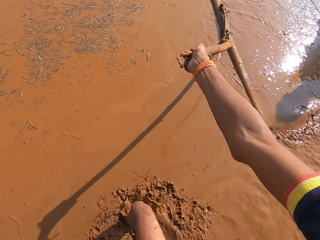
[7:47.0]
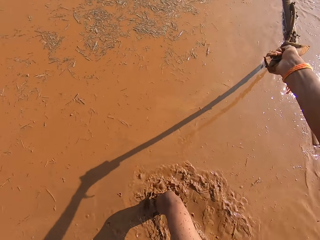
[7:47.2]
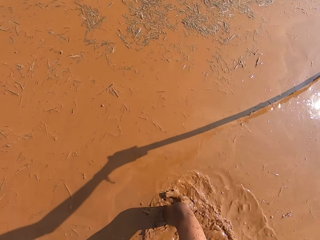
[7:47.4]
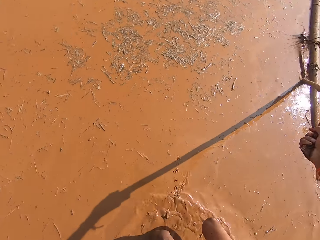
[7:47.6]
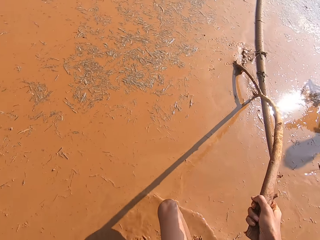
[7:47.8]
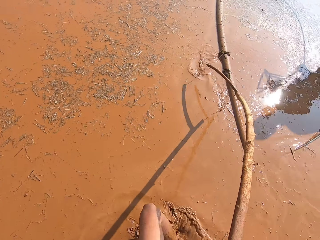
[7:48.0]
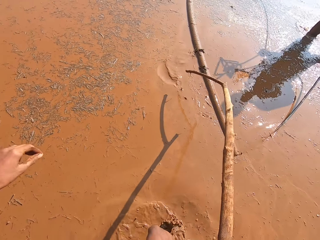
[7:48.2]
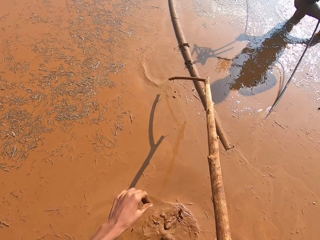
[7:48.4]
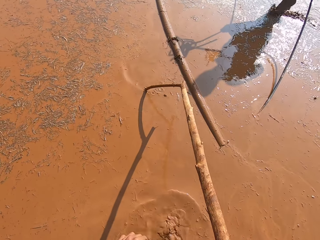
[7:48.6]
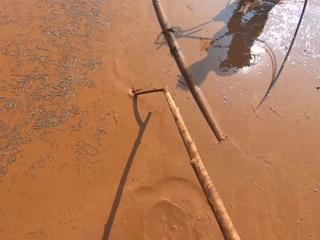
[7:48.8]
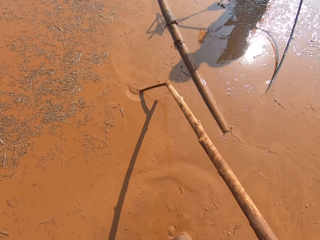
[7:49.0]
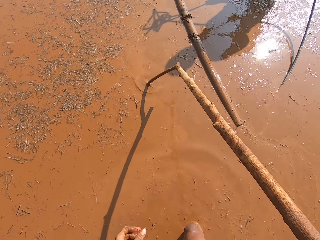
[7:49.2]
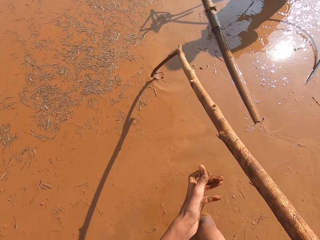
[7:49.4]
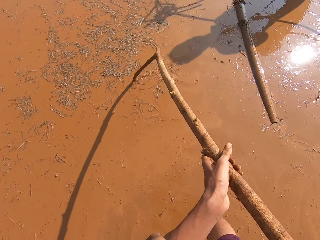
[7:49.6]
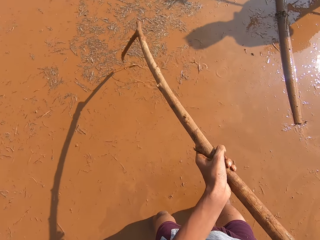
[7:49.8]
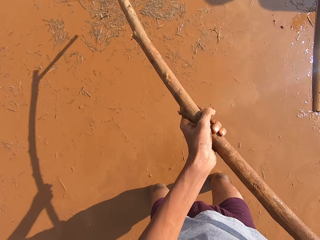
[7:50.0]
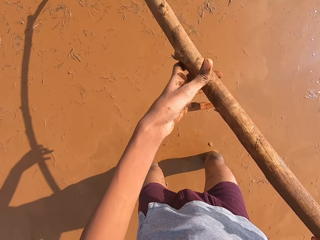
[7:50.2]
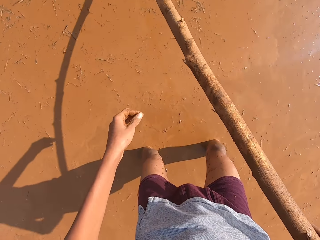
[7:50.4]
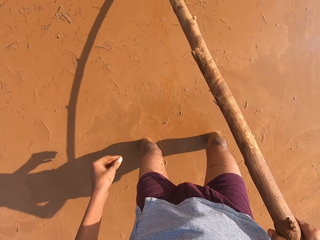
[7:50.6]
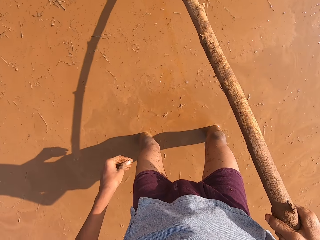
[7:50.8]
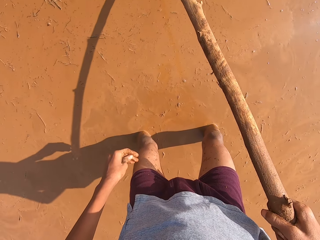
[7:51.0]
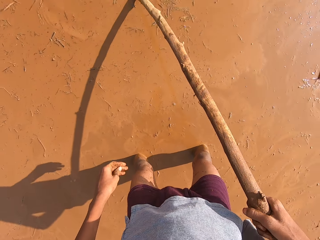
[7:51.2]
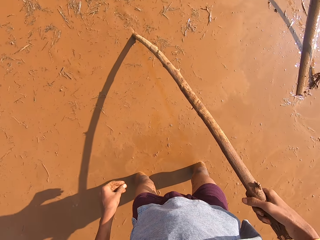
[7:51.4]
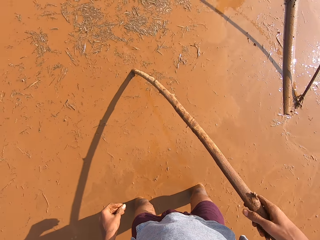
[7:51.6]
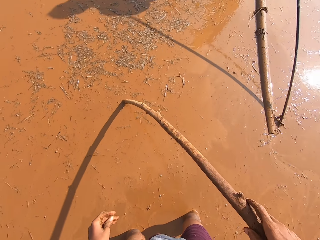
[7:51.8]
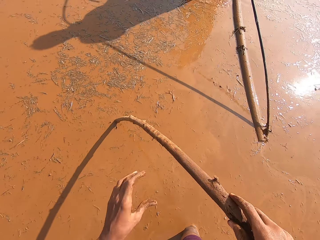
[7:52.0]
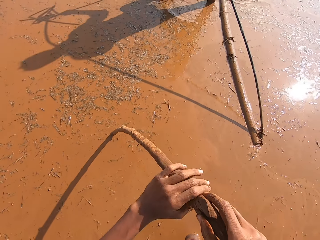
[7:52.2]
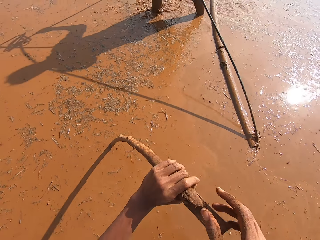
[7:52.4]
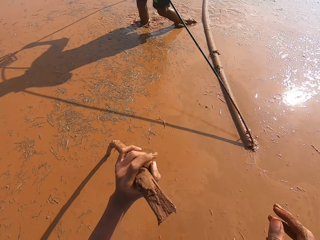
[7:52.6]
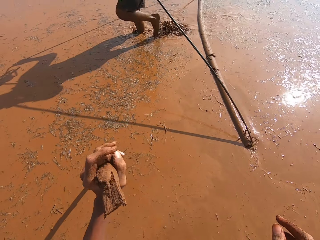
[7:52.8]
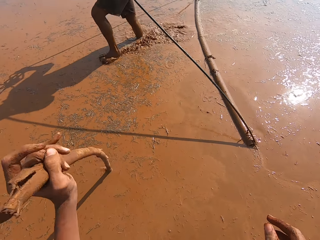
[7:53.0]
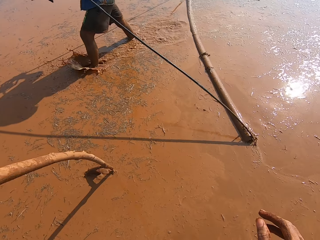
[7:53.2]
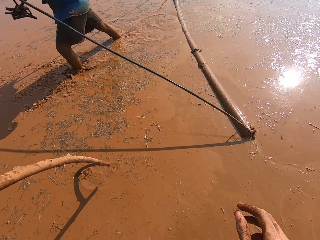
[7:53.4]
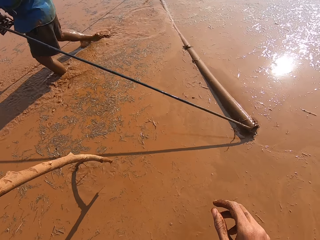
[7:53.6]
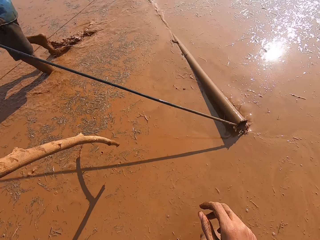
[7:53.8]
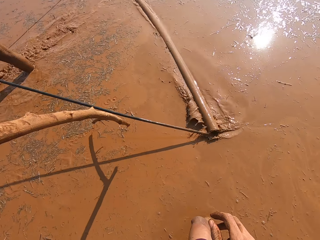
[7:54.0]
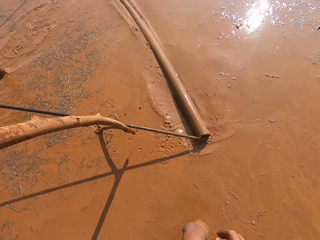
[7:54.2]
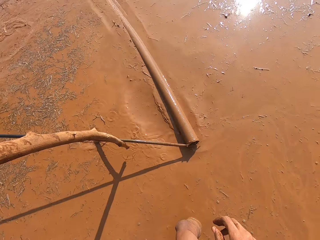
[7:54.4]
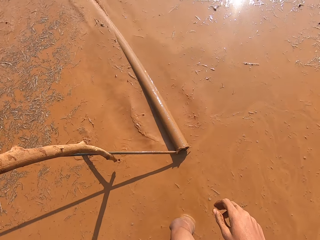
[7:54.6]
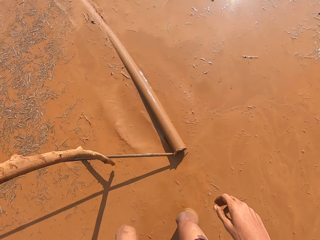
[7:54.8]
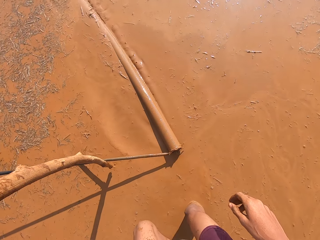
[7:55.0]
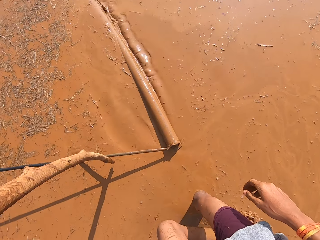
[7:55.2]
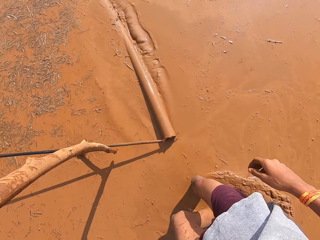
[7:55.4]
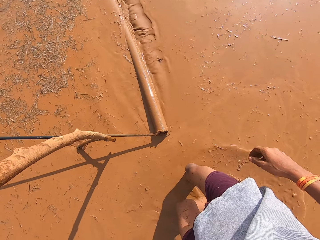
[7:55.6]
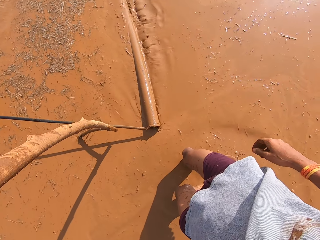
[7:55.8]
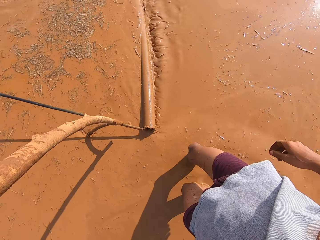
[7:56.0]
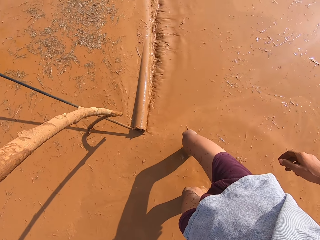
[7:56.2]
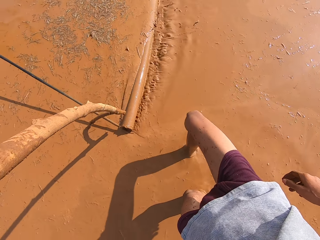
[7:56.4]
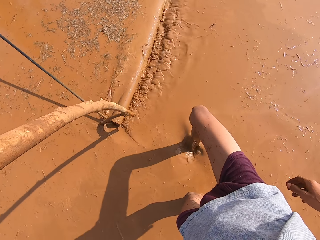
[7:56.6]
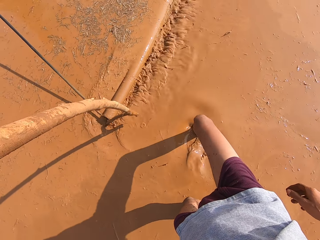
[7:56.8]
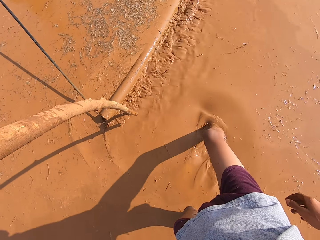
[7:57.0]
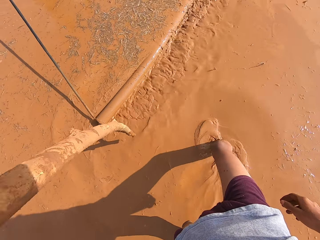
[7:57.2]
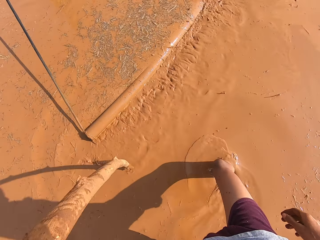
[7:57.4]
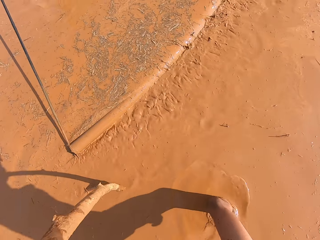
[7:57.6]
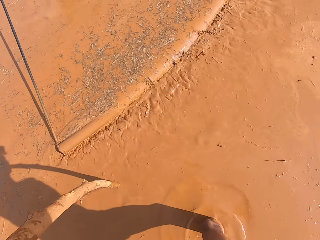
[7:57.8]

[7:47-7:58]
The camera wearer pushes the mud with a stick bound to a rod. The man talks to the camera wearer. The man drags the stick hooked with rods through the mud with both hands. The camera wearer moves the stick.

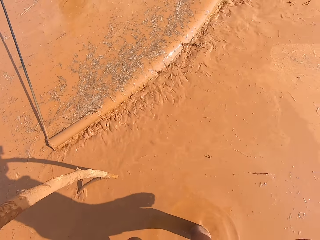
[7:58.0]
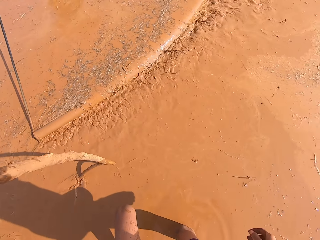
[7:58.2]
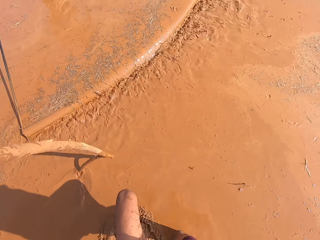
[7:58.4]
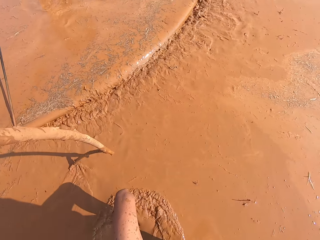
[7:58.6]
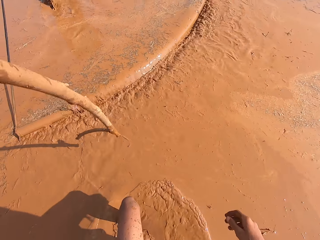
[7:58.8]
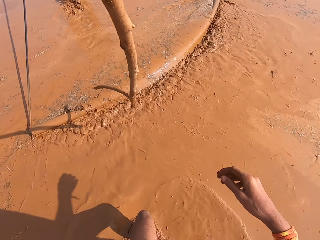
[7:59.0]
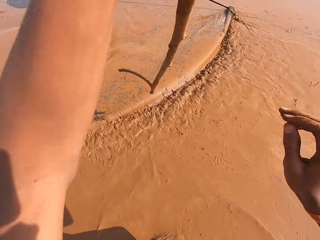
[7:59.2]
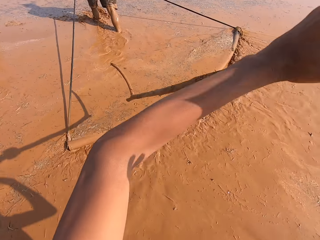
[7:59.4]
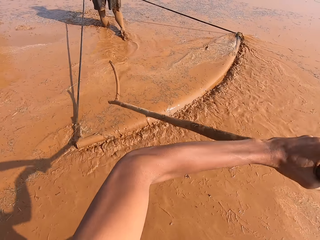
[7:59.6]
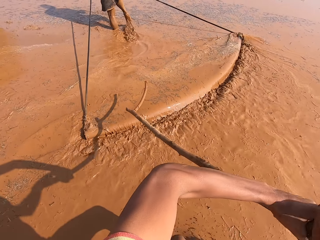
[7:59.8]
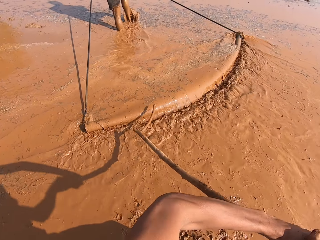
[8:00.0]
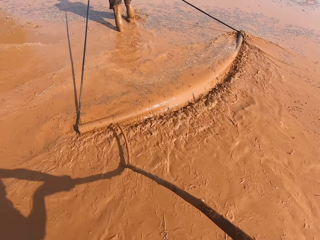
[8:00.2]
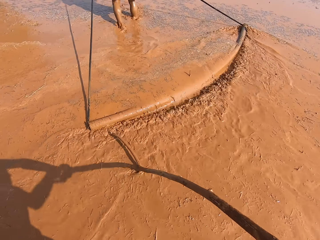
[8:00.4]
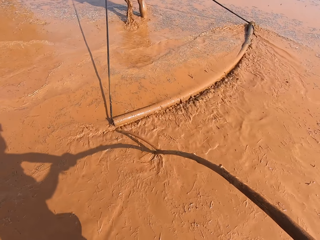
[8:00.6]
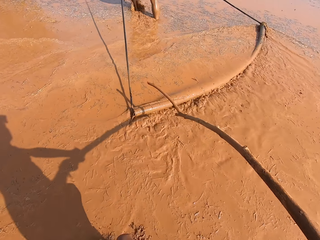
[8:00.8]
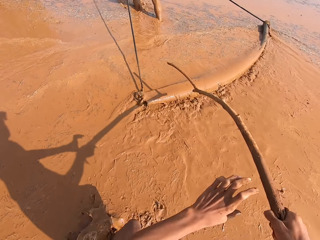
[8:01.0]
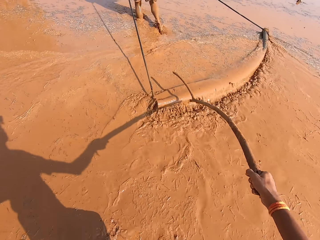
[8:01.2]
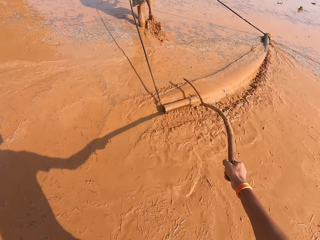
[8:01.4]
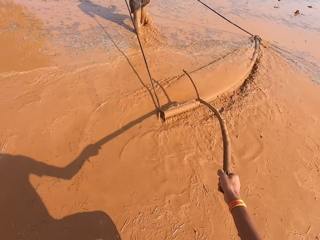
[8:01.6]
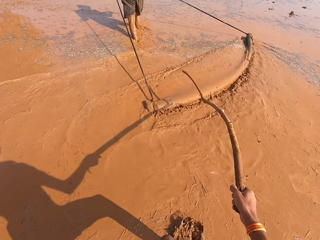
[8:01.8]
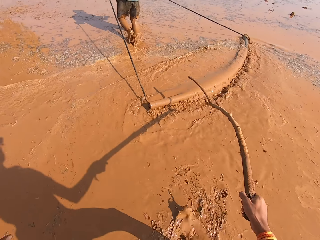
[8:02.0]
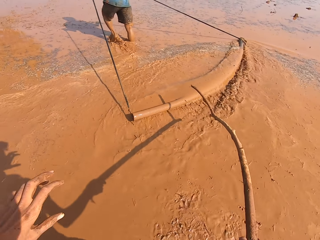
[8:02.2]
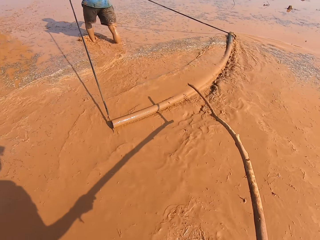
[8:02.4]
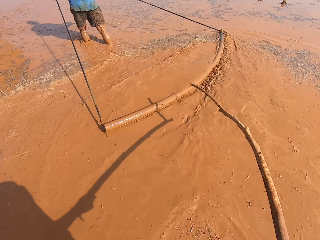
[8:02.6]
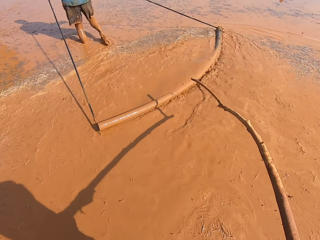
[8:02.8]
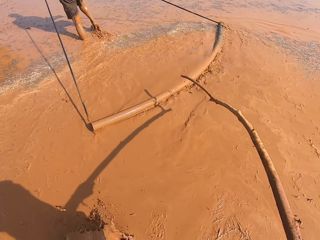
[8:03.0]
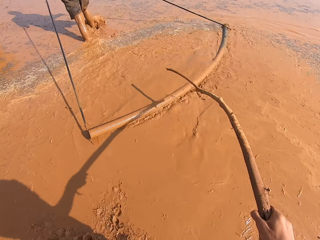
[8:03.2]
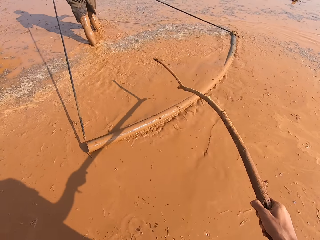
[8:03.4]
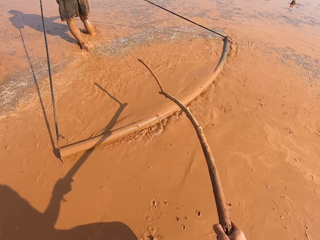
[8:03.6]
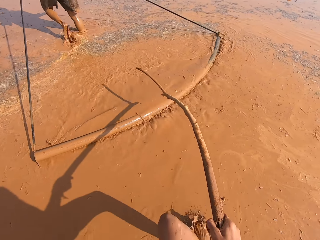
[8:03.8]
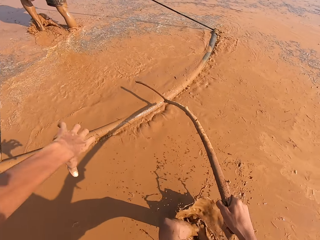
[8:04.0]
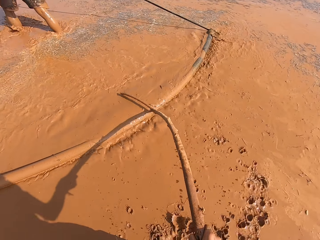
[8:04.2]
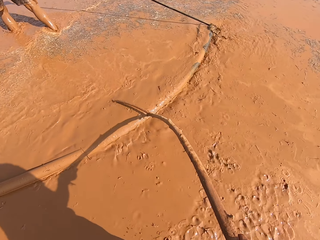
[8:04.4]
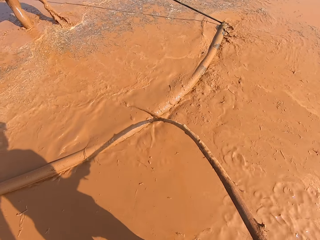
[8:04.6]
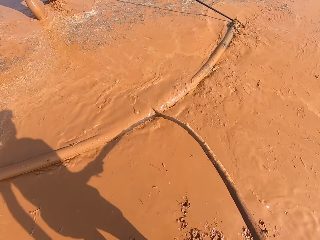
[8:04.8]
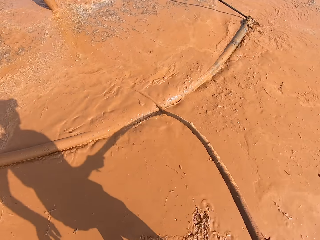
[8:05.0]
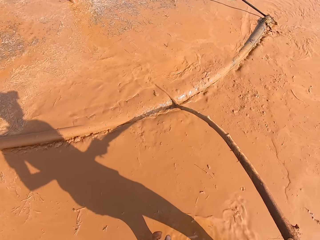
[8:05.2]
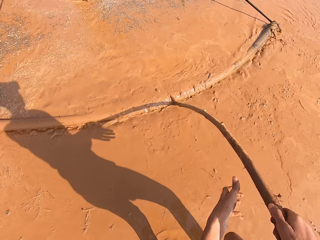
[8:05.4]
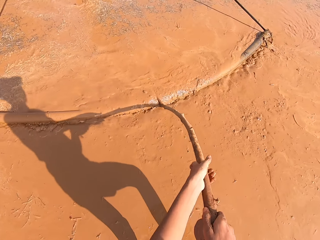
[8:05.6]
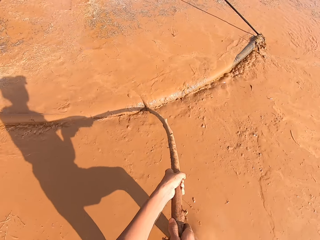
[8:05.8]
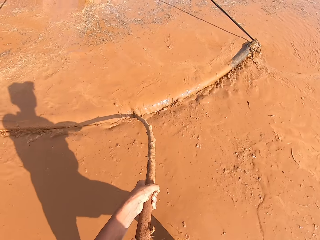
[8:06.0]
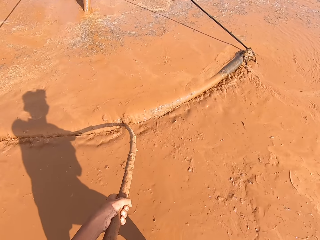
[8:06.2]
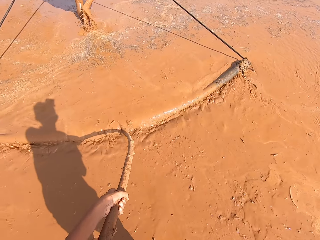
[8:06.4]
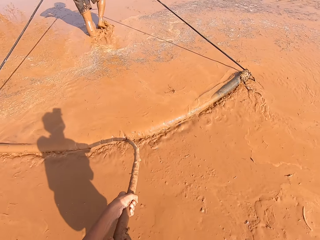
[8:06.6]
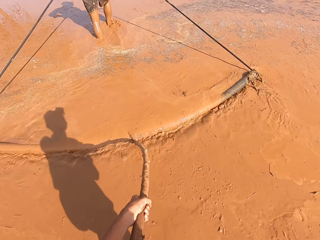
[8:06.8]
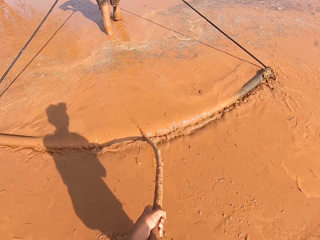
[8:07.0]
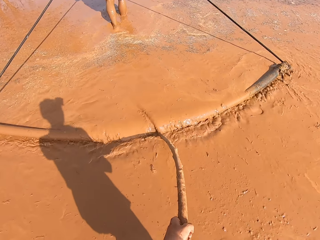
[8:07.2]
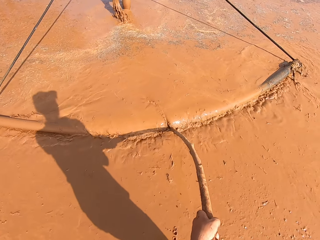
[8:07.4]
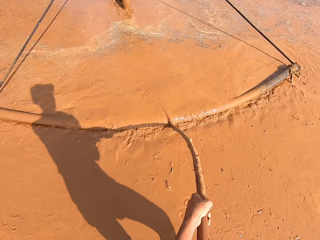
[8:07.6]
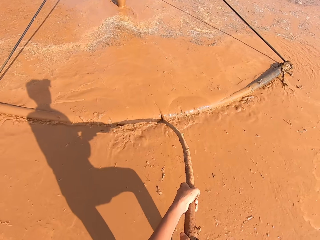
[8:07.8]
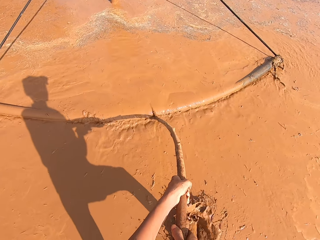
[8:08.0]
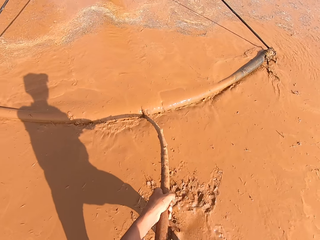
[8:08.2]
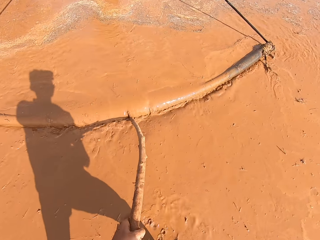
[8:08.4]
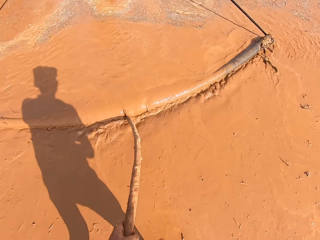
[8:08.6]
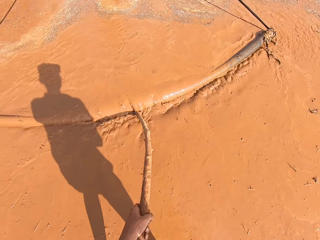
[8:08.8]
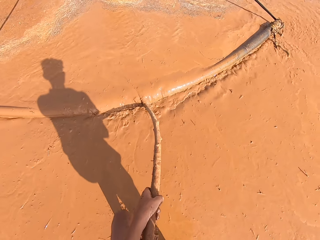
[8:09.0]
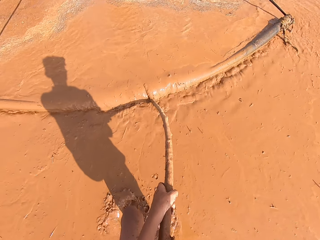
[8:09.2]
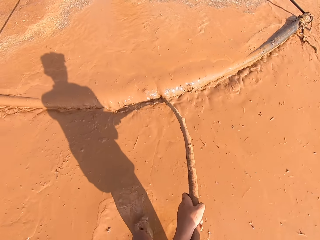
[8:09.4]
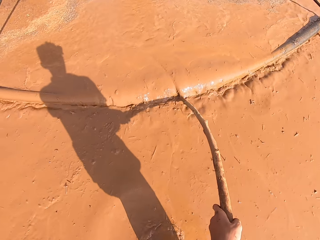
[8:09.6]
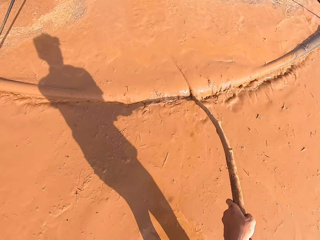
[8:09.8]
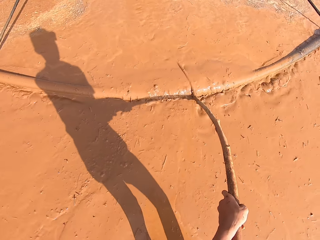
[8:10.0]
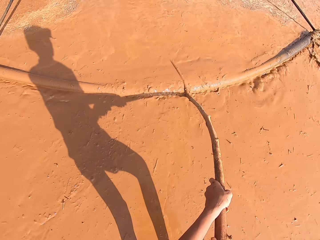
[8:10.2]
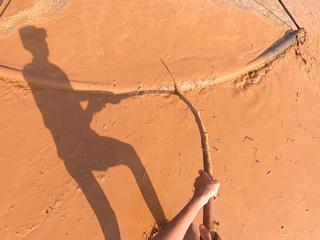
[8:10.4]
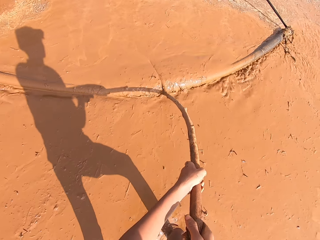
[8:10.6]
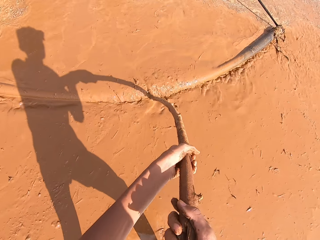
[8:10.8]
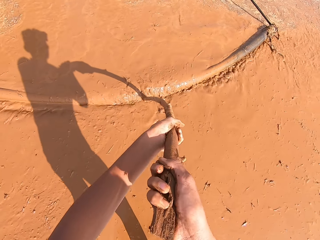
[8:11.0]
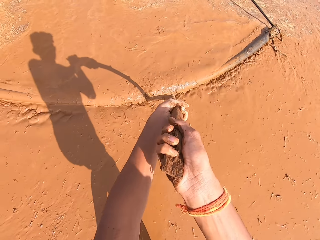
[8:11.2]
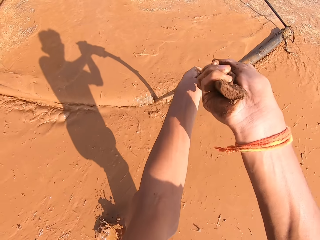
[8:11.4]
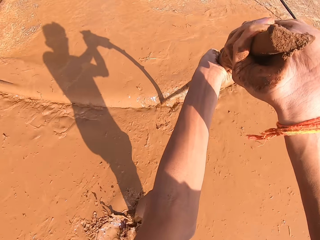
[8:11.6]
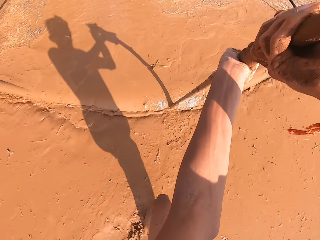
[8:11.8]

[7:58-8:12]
A man pulls the rod. The camera wearer moves around. They fix the stick to the stick hooked with rods with both hands. The man drags the stick hooked with rods through the mud with both hands. The camera wearer walks through the mud with the stick fixed to the stick hooked with rods in both hands.
